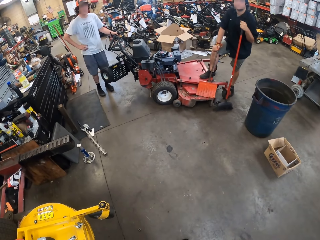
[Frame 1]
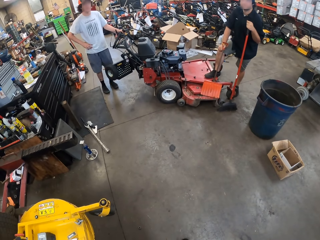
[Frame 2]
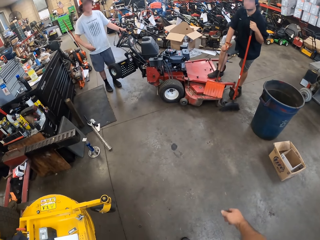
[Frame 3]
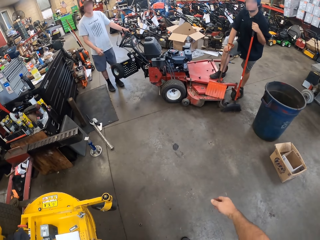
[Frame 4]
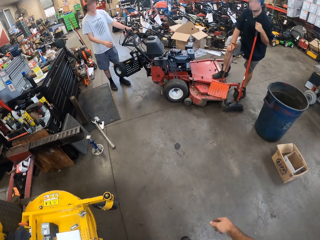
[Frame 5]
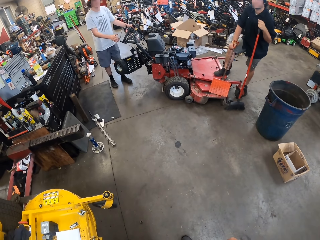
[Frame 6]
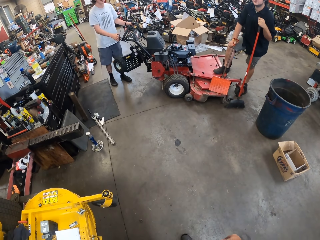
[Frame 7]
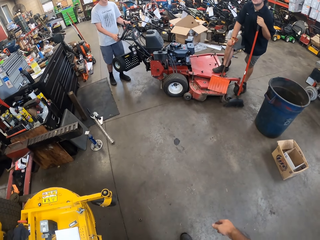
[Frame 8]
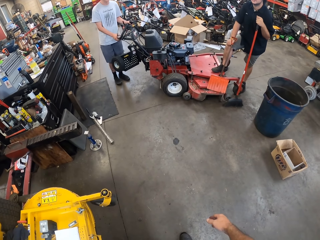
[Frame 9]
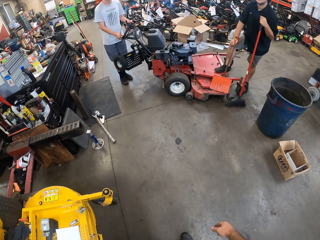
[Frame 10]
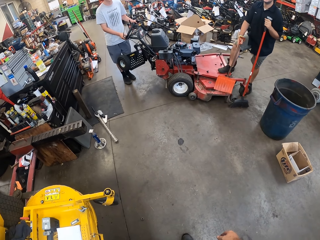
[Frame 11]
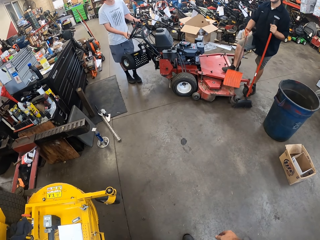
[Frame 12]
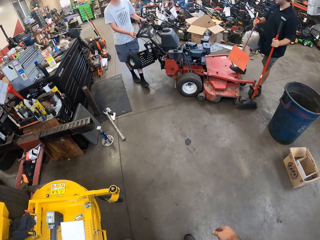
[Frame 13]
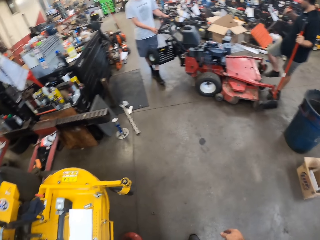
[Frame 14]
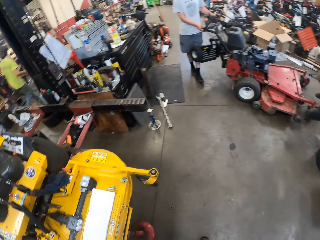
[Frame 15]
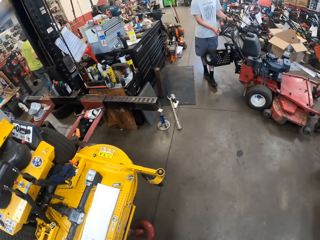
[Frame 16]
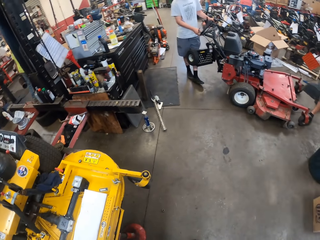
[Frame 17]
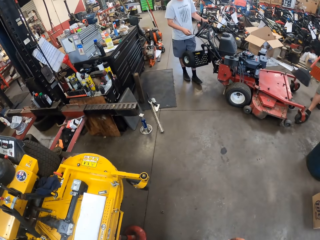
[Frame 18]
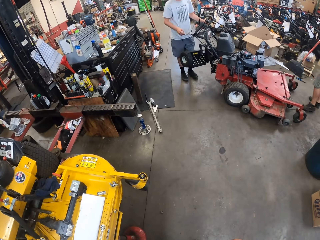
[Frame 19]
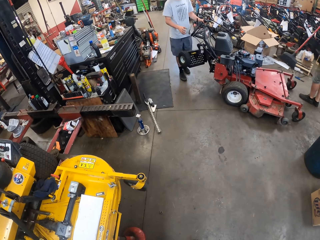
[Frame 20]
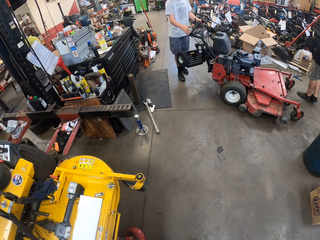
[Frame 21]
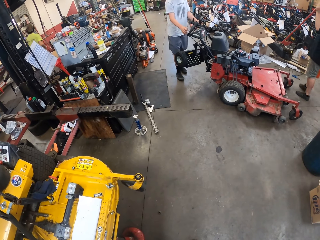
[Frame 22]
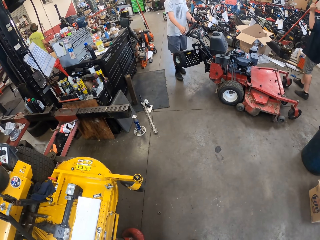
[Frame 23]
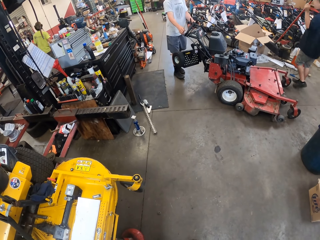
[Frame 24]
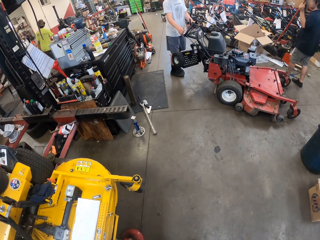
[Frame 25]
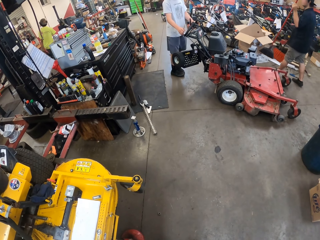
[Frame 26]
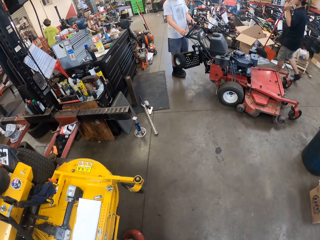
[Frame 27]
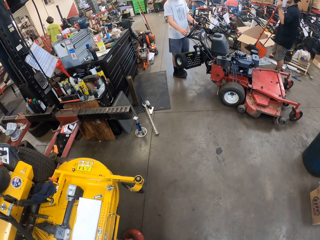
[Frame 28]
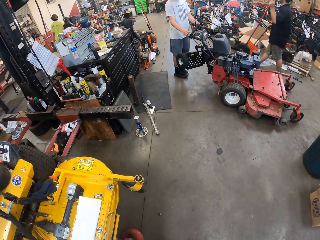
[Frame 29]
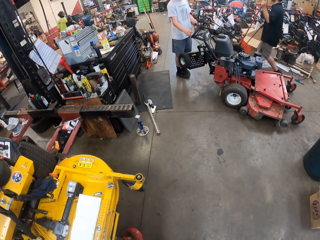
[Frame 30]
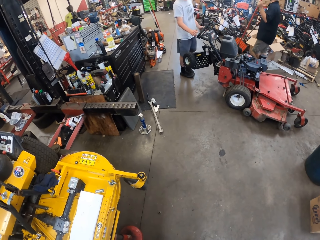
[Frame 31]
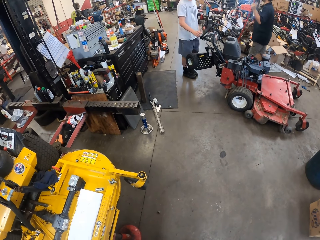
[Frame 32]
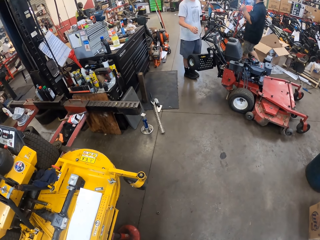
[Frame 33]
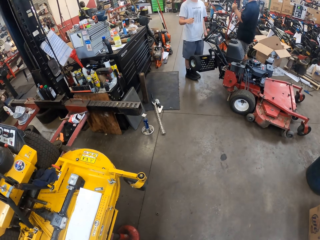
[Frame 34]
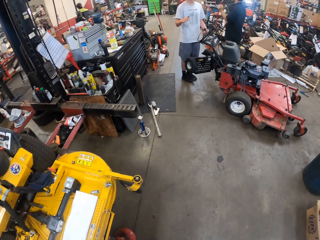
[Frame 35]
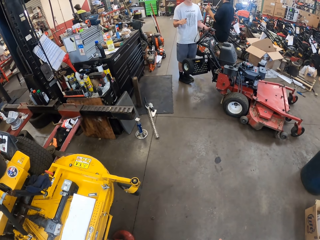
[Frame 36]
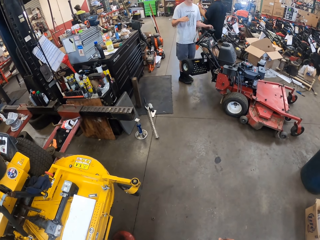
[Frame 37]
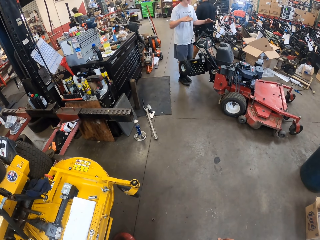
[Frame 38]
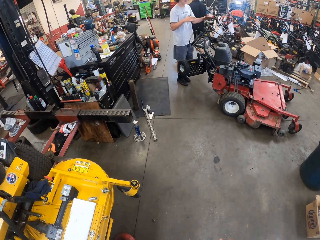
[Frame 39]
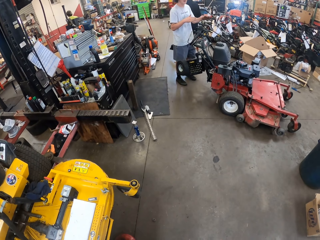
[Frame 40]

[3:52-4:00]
A man walks. A person walks out of the garage. Another man moves his hands. Another person walks out of the garage with a broom.

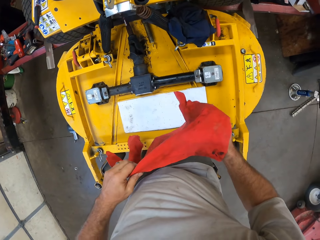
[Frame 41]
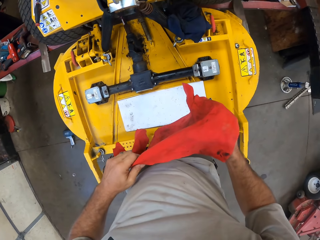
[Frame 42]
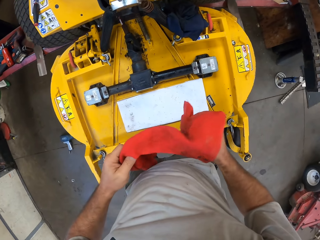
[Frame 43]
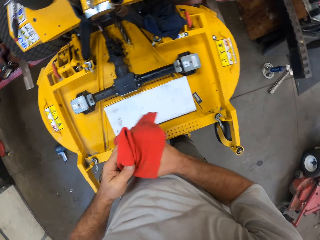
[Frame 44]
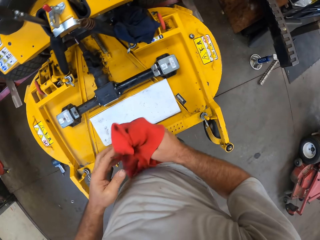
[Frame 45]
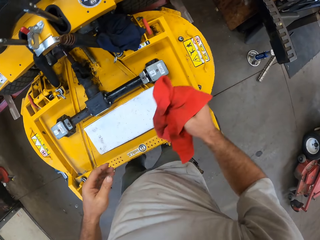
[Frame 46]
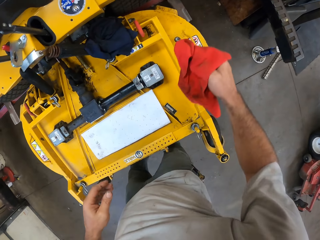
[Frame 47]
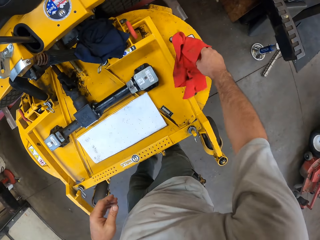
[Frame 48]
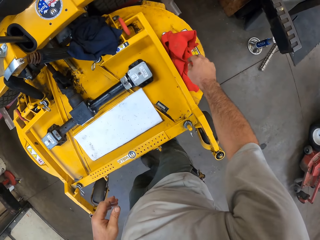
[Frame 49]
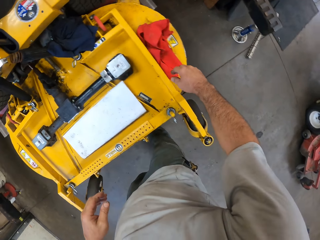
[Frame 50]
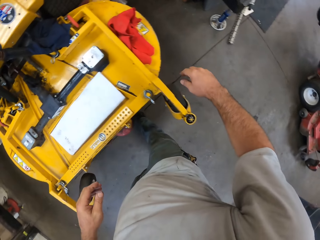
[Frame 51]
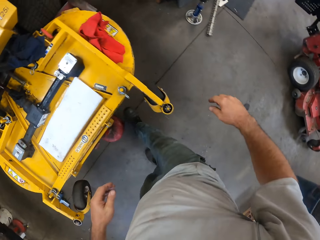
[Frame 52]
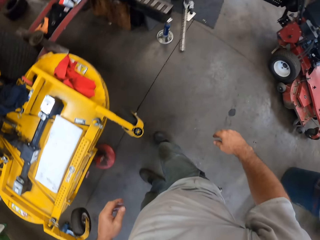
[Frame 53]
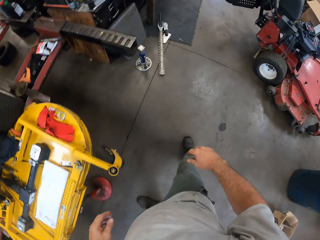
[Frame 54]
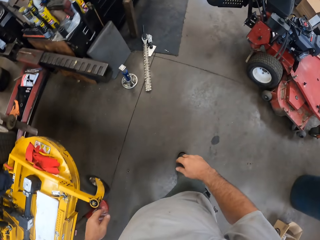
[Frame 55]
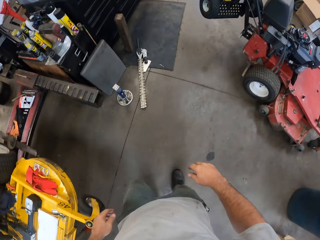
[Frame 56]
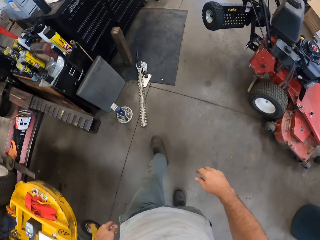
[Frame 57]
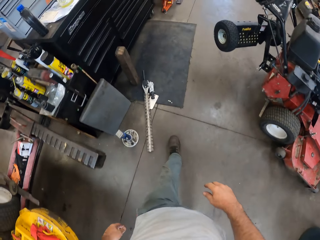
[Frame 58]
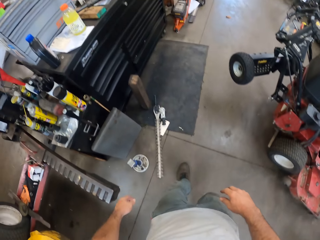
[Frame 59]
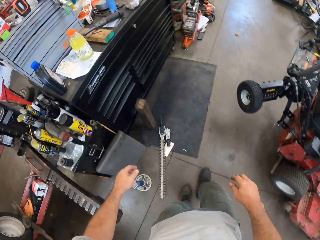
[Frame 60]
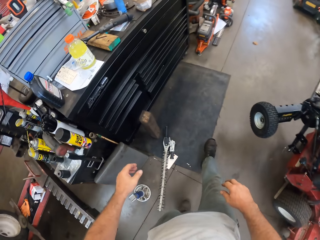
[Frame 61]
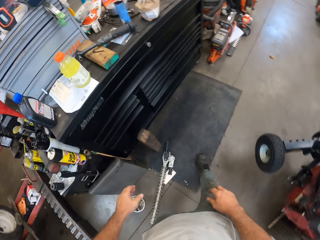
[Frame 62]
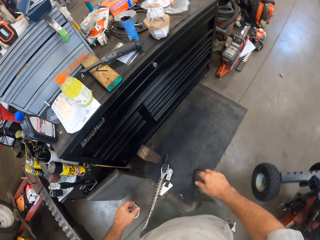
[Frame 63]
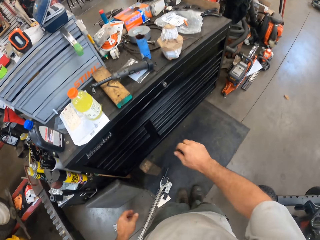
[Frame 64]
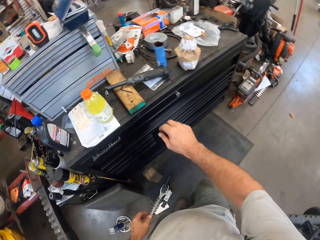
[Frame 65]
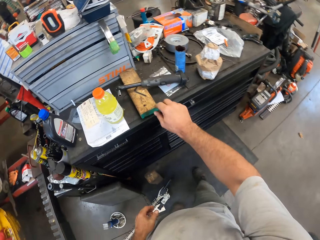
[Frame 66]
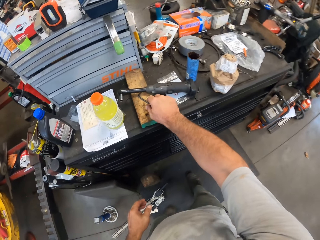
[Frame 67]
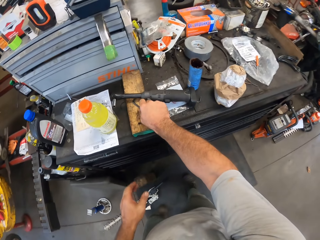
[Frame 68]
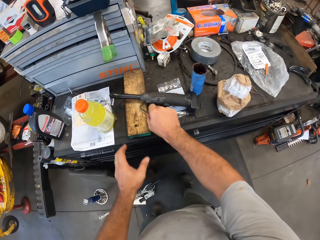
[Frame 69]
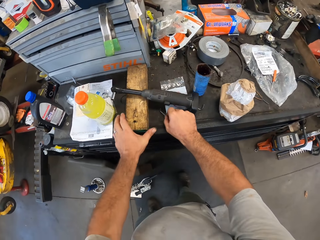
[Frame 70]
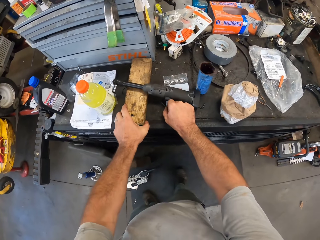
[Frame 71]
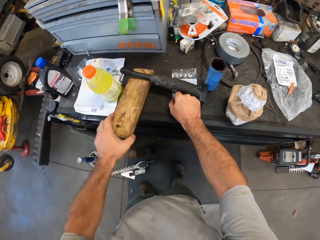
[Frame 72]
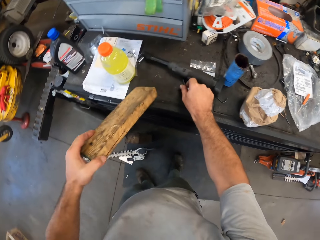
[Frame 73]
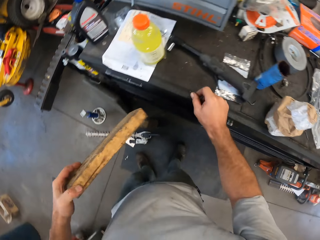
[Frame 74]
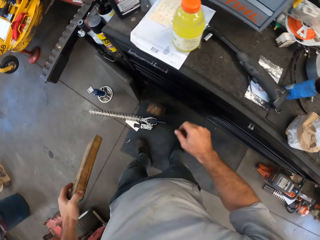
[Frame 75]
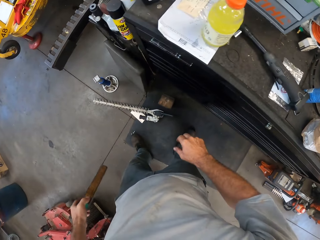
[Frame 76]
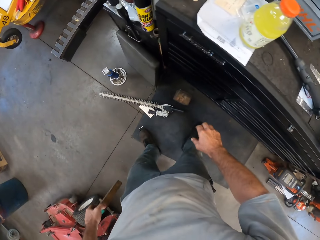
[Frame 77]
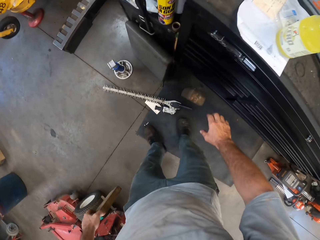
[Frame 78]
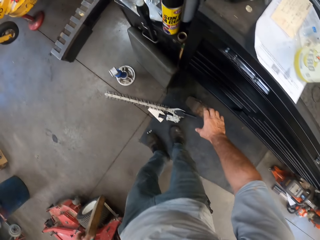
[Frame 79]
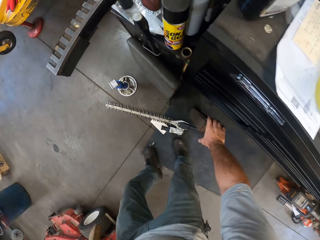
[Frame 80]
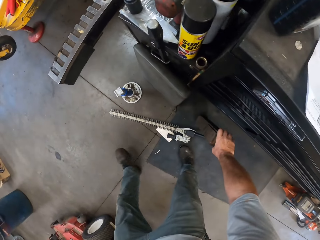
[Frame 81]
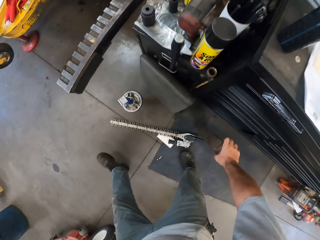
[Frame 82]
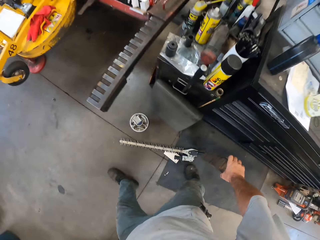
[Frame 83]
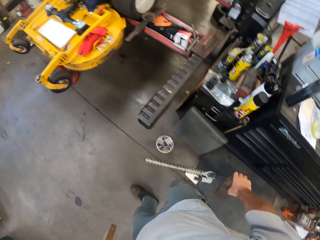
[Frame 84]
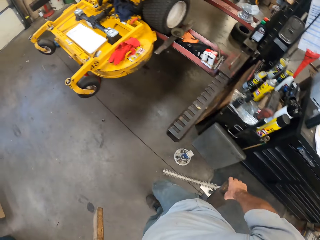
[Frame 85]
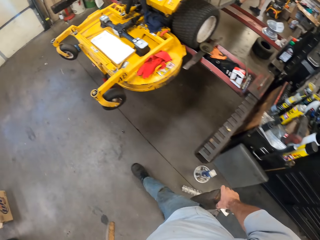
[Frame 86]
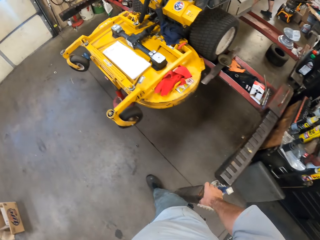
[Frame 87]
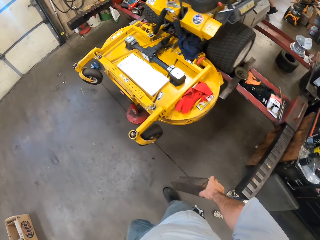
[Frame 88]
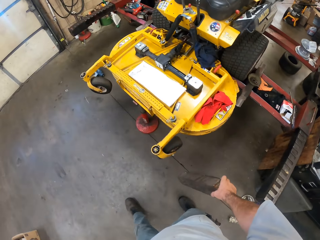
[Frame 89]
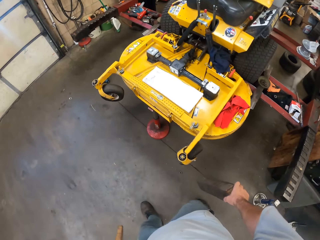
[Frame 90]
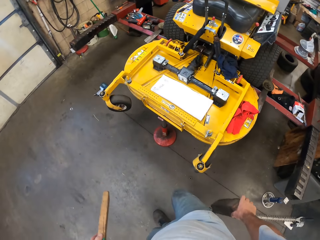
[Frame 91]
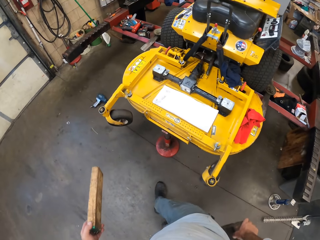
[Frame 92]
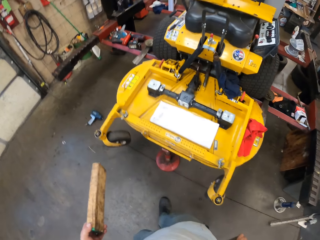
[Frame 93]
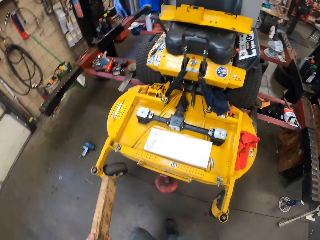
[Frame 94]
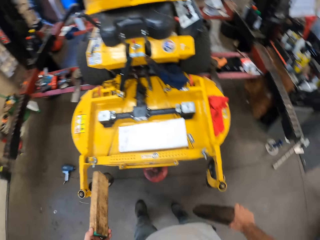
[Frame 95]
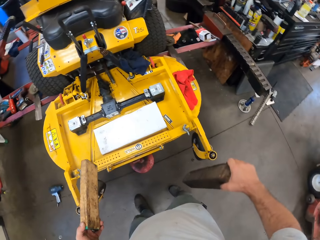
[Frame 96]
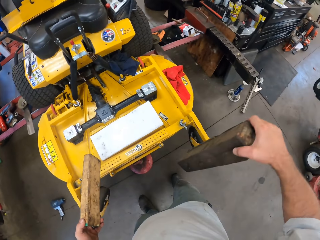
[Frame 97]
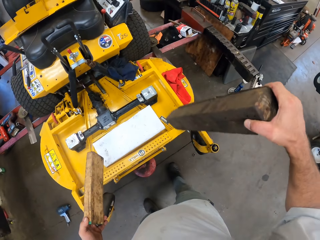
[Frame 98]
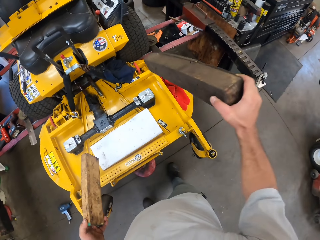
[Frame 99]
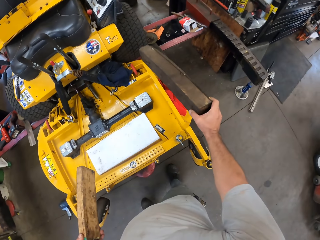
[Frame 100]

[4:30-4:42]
The camera wearer drops the rag on the lawn mower. They walk in the garage. They take a piece of wood from the table. They take another piece of wood from the floor. They walk in the garage. They put the wood on the lawn mower.

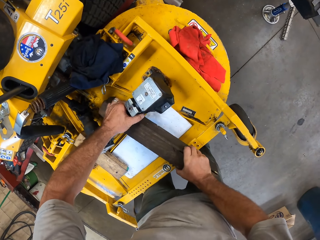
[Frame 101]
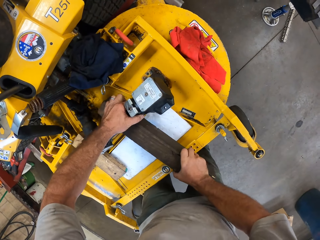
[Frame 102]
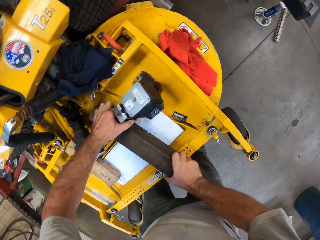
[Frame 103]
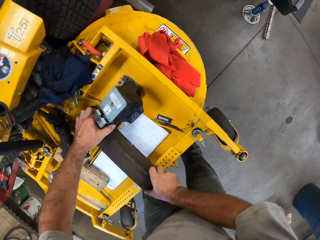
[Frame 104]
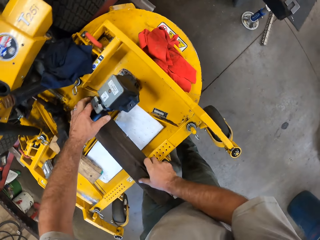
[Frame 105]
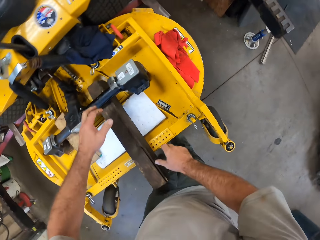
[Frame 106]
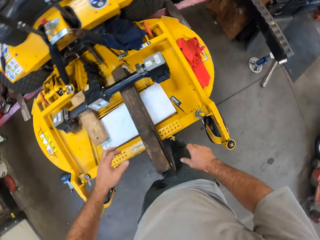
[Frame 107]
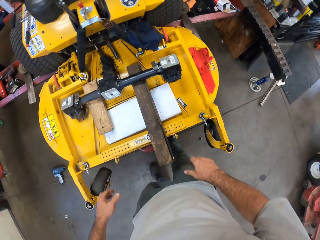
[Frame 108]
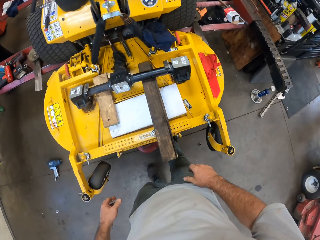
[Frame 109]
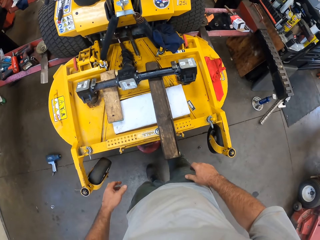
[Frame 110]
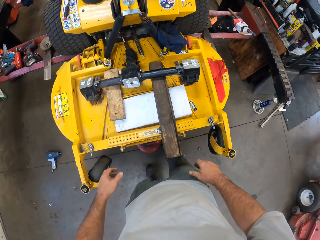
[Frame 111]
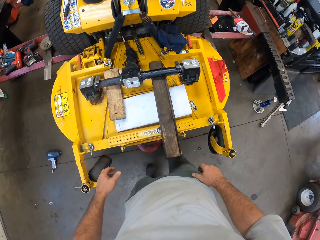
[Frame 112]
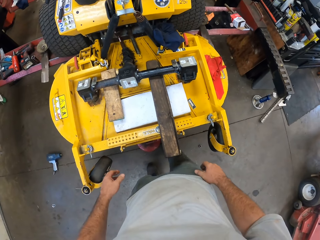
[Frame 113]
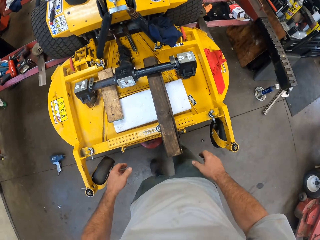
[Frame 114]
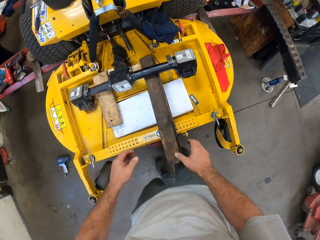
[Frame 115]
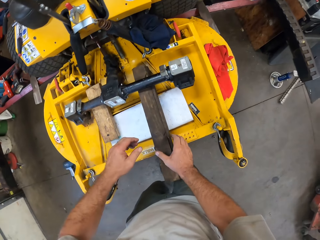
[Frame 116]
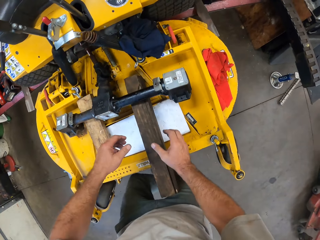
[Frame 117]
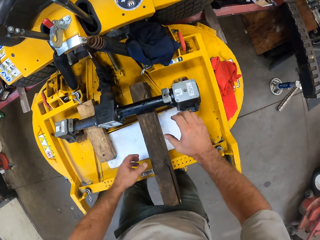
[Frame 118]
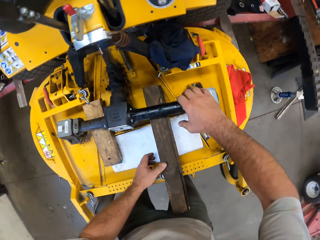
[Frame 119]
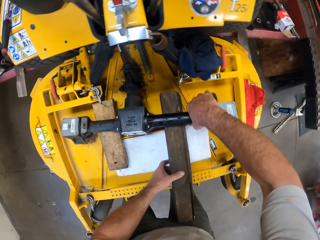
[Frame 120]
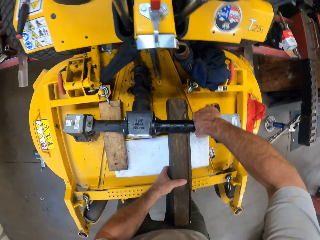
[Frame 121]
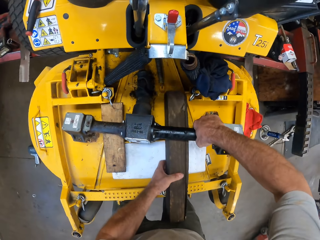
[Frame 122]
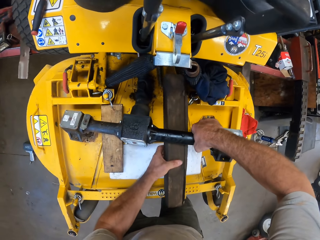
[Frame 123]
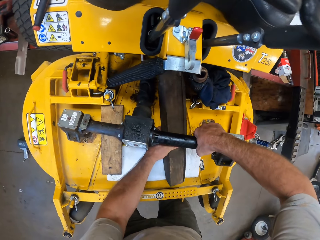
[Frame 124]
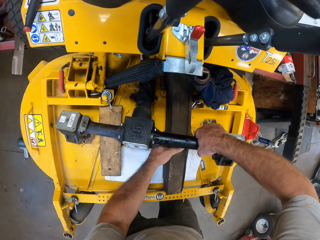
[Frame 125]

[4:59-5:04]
The camera wearer puts the wood on the lawn mower. They stare at the wood. They move the wood. They adjust the wood.
